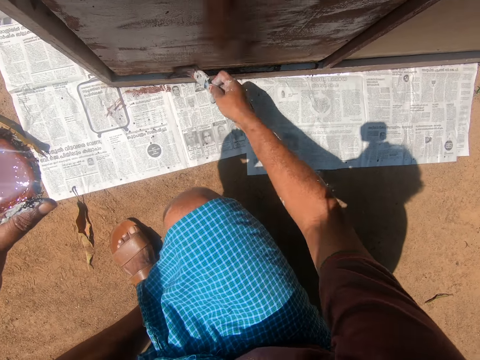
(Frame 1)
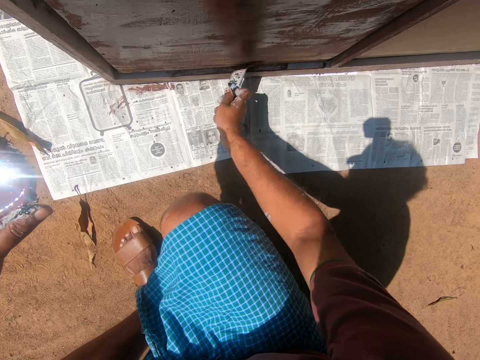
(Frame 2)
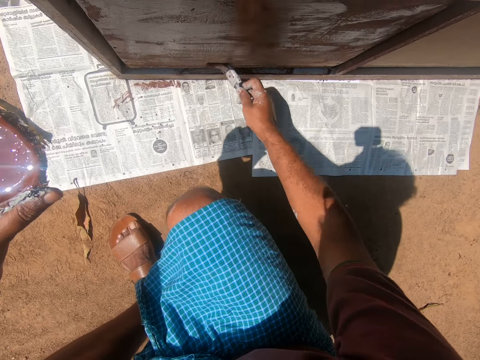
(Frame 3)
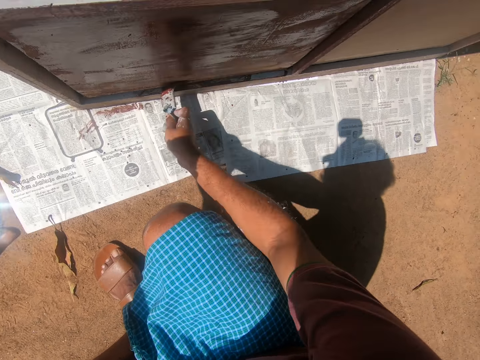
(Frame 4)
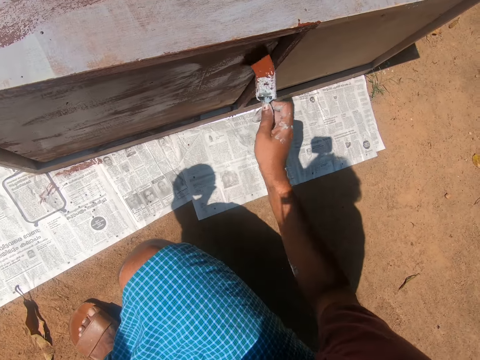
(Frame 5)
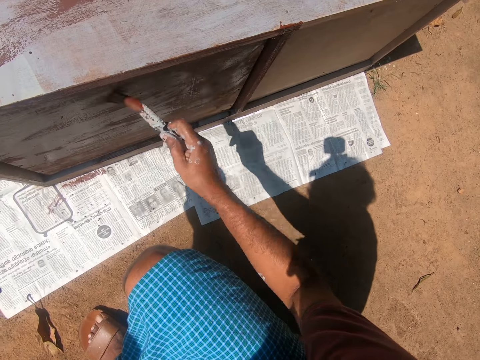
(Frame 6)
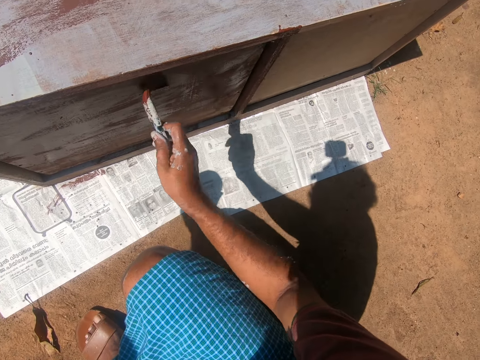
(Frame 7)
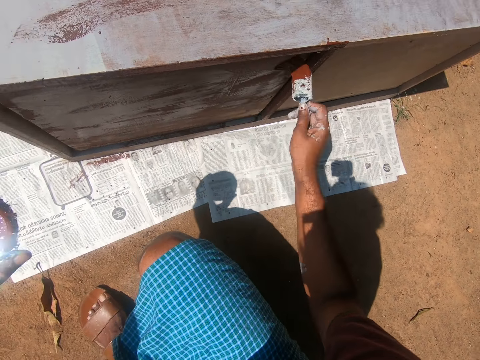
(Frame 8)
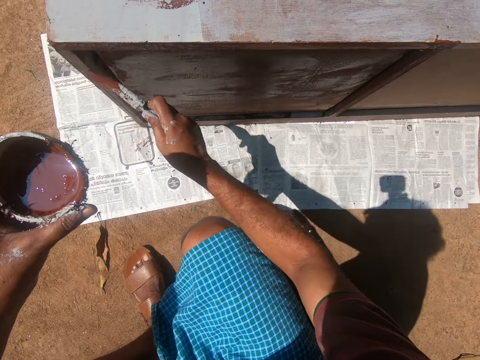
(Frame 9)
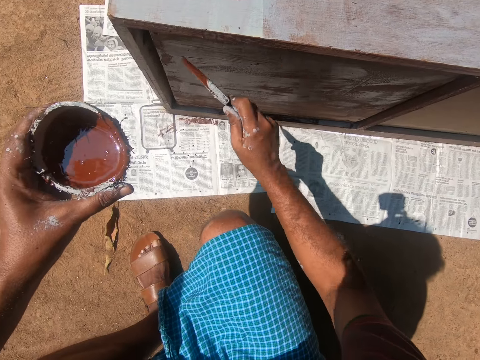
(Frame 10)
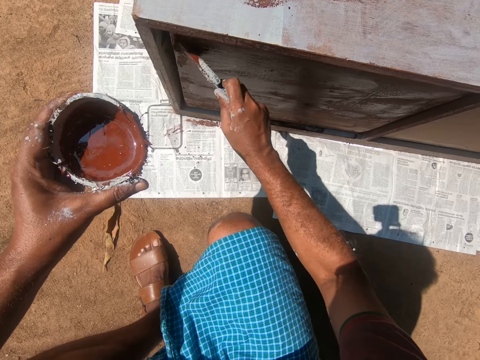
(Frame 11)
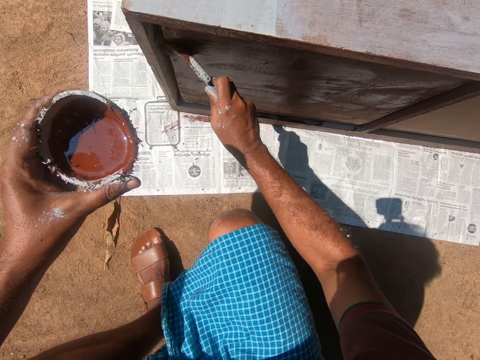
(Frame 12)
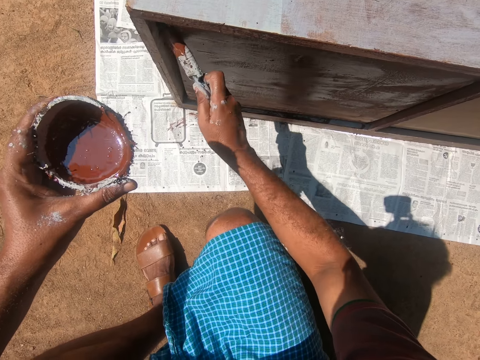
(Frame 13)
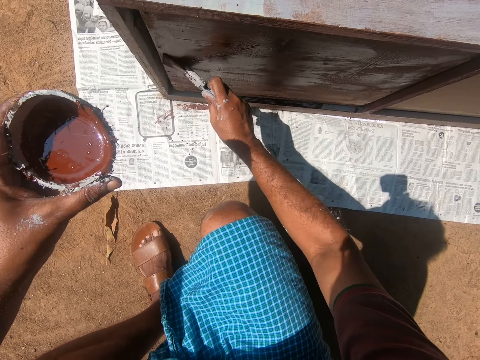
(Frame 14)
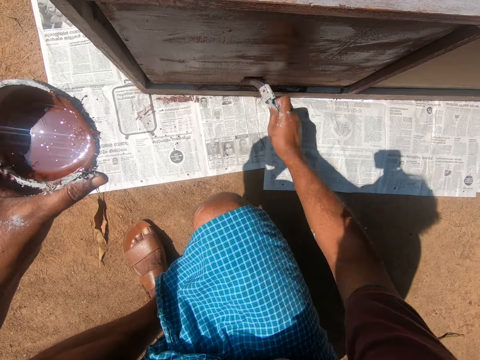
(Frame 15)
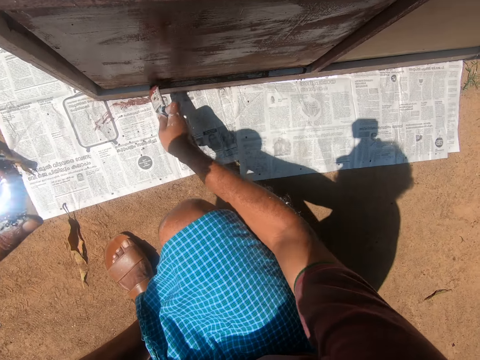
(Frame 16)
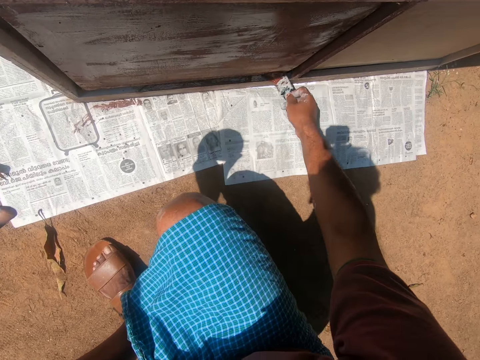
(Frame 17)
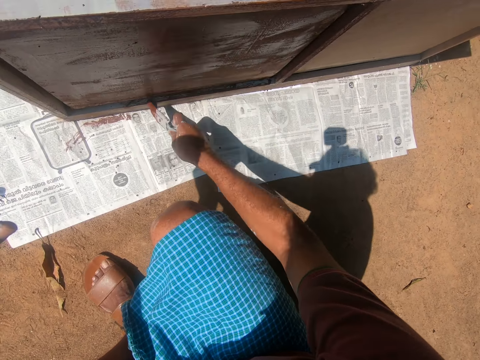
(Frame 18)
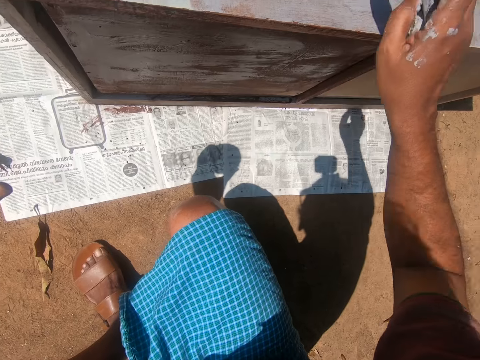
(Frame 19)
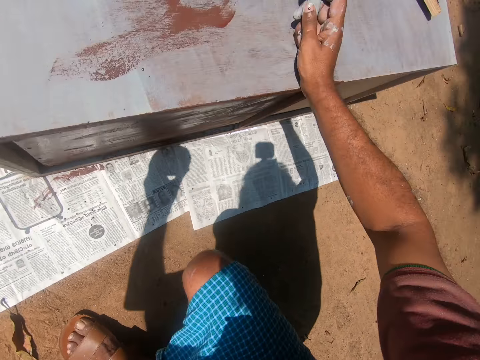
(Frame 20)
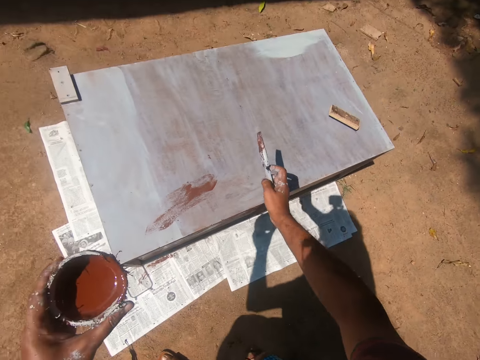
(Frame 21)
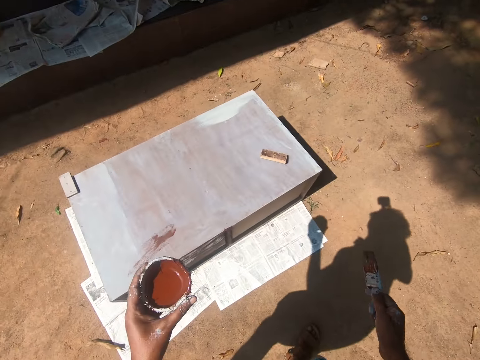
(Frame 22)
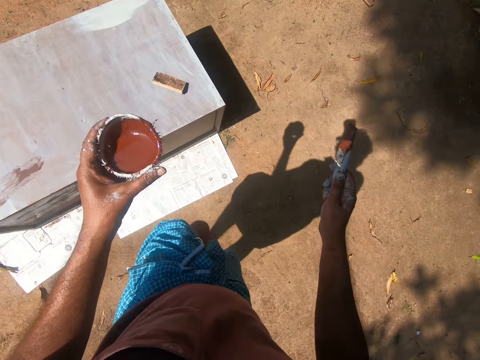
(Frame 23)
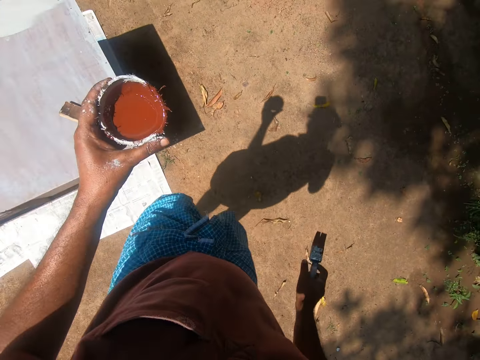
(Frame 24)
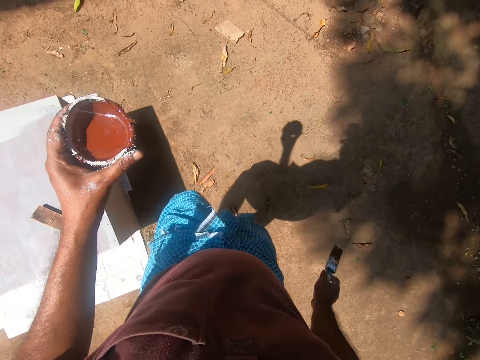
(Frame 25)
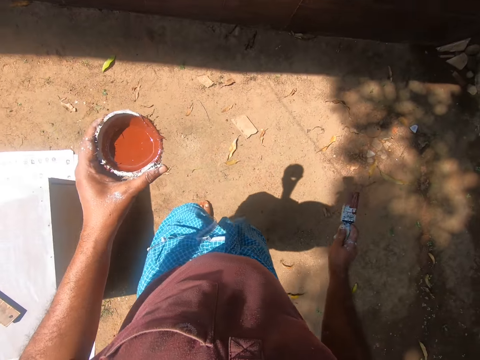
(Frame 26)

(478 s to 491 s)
The camera wearer swings his hand. He puts his right hand on the top of the drawer. He stands up, leans his hand on the cabinet, swings his hand, and walks on the ground towards a tiled step.

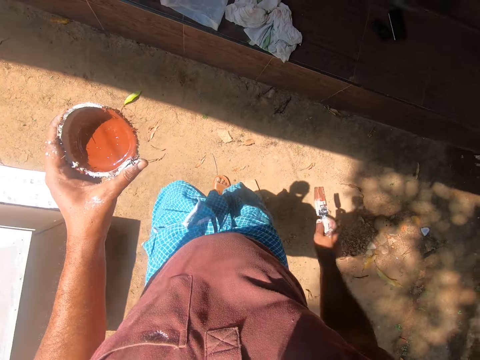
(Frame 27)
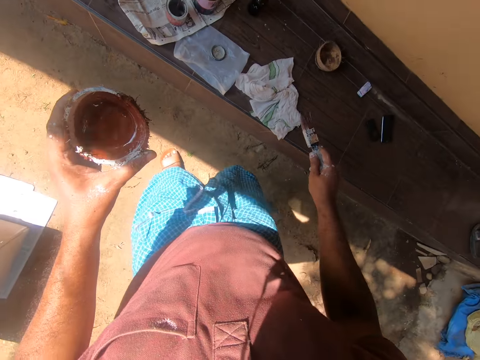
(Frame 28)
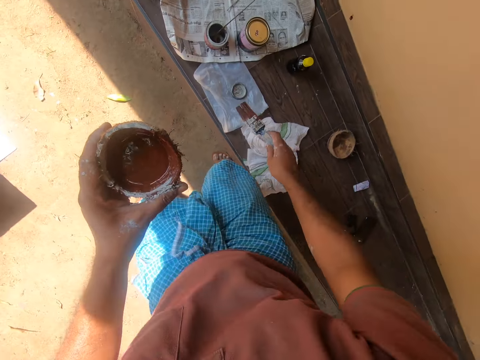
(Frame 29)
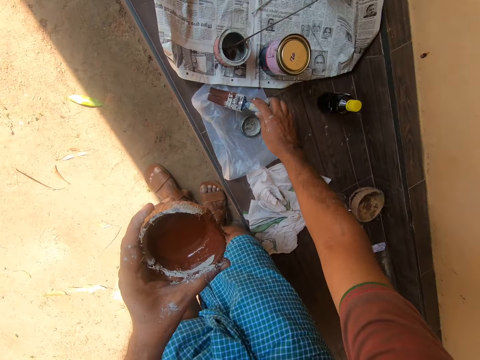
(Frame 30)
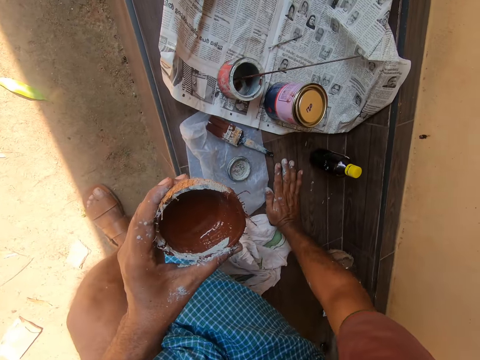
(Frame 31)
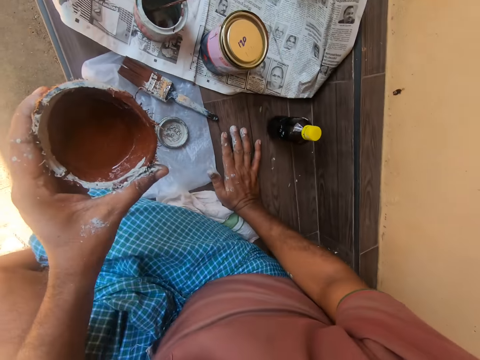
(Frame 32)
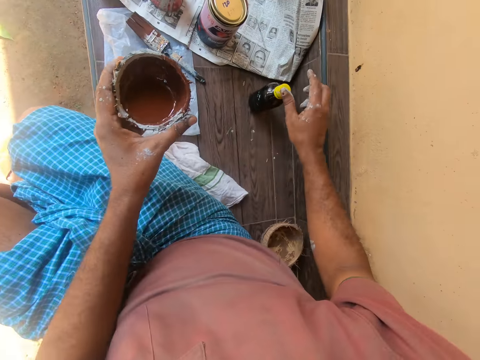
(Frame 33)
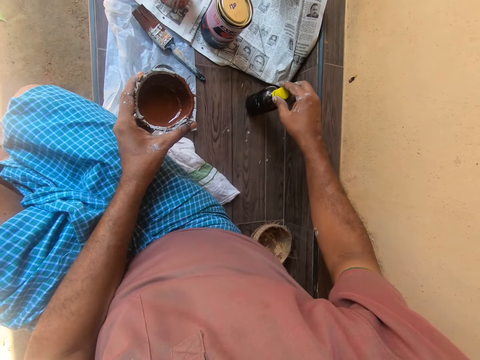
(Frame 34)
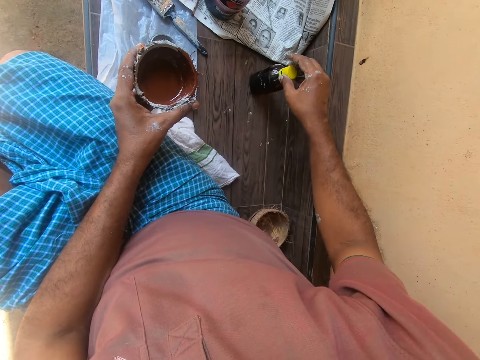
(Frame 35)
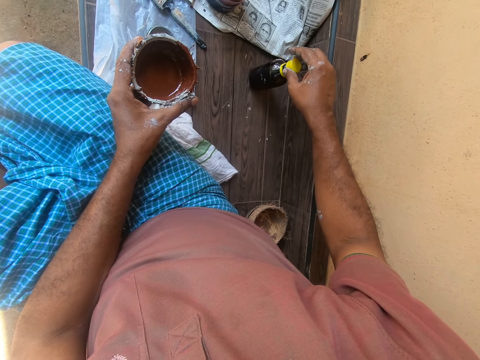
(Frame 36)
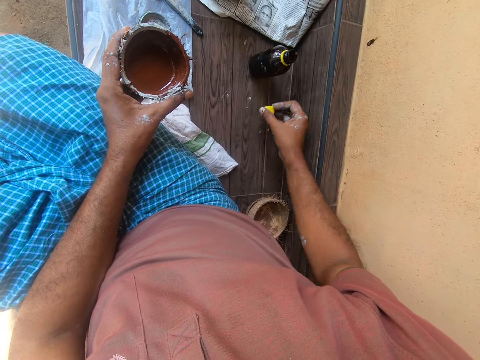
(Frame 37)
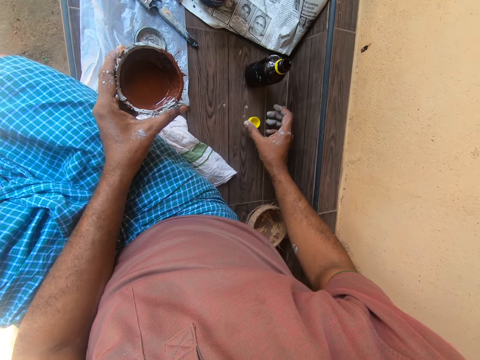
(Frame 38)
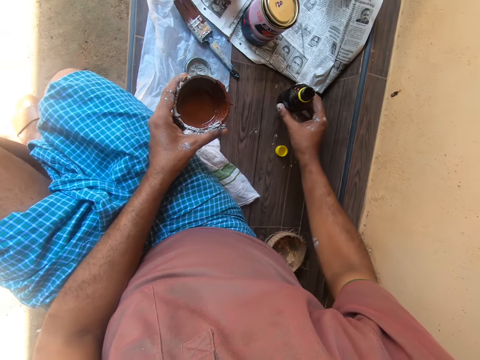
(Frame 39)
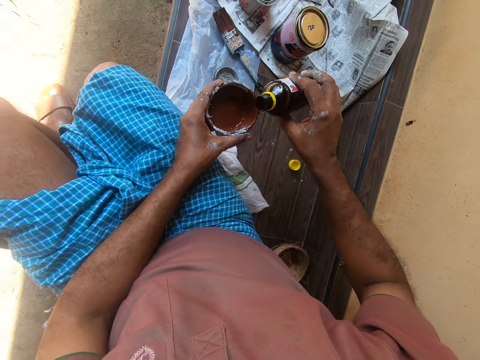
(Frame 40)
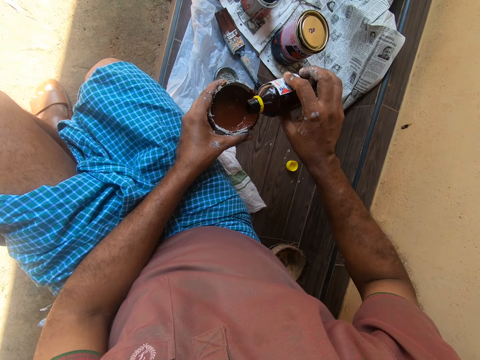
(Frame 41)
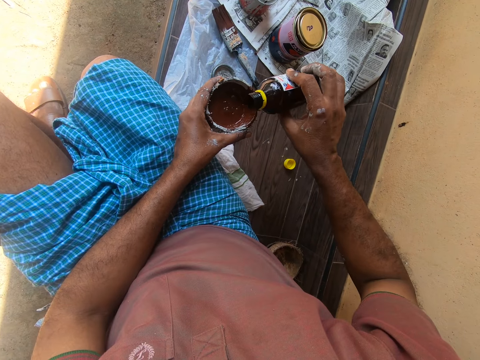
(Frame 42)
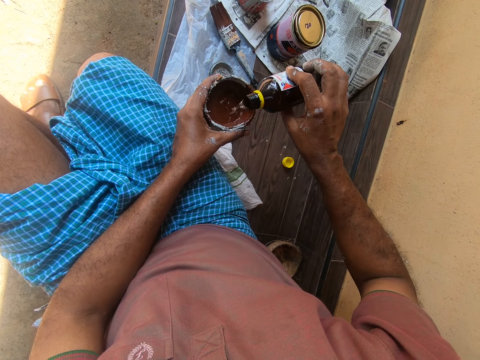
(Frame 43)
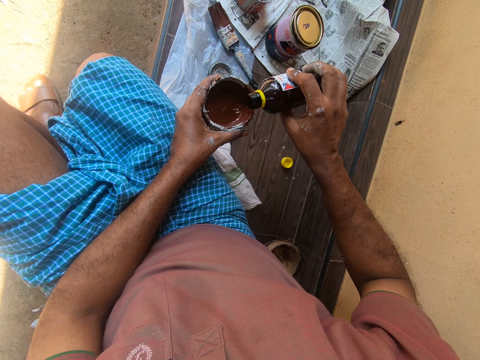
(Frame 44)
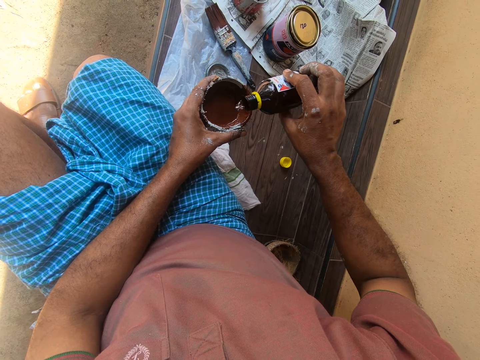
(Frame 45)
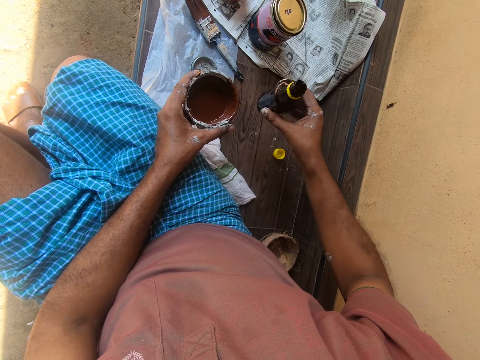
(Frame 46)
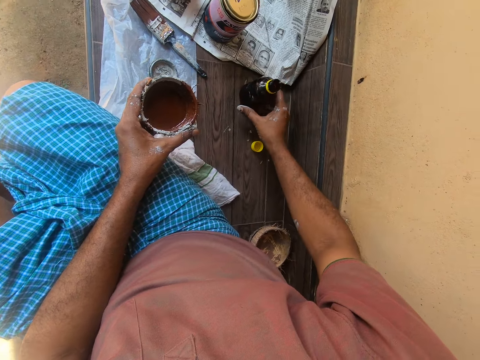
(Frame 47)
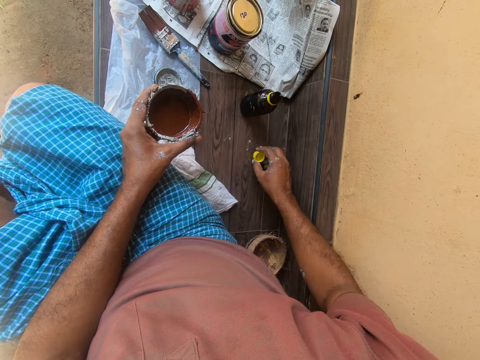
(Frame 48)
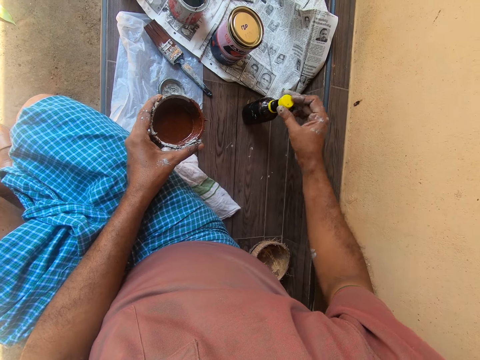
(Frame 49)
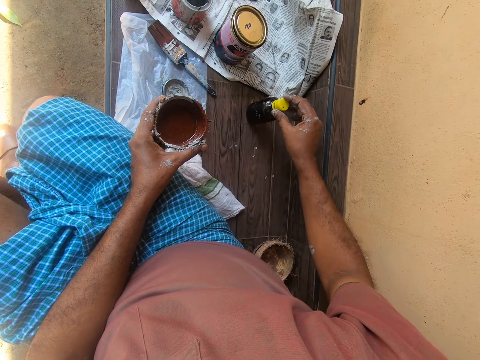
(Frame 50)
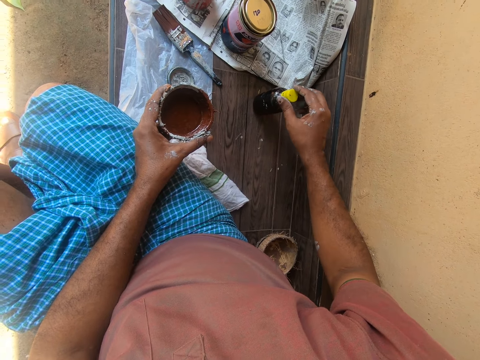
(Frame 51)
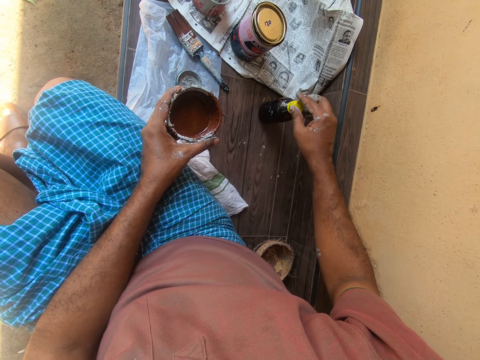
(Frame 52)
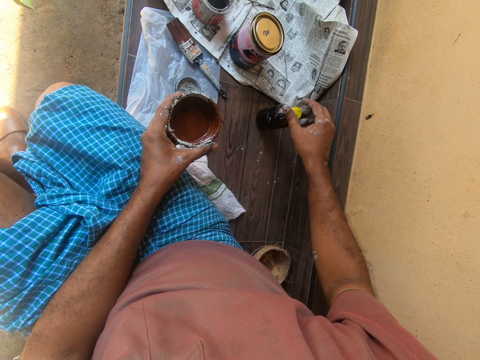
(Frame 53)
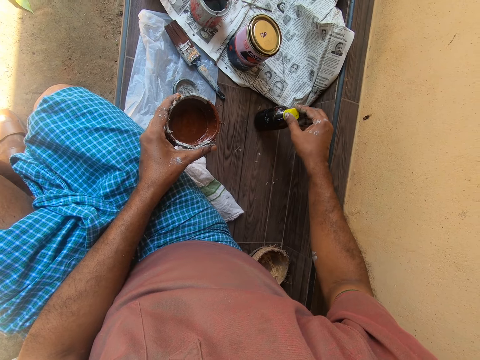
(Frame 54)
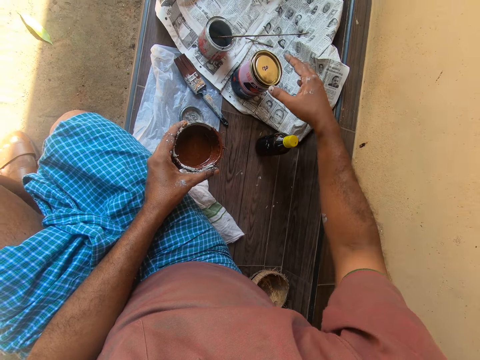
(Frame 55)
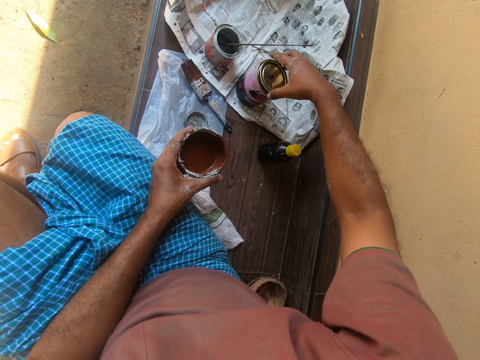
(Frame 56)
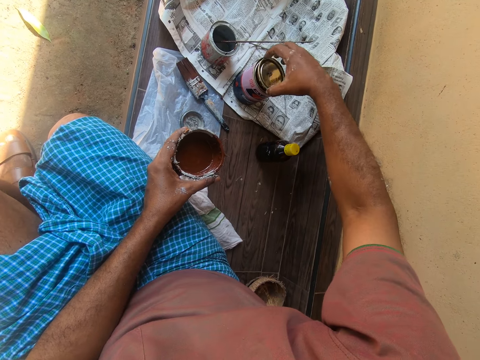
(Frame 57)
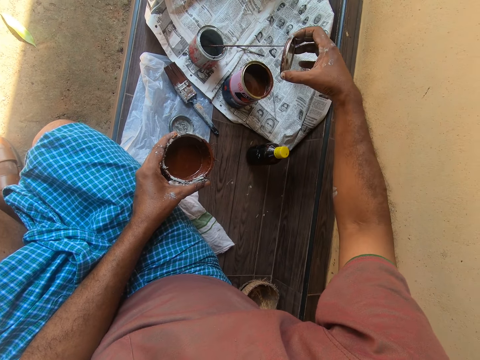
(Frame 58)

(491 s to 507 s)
The camera wearer drops the paint brush on a plastic bag on the tiled step or bench. He puts his hand on the tiled step and swings his hand. He sits on the tiled step and swings his hand. He opens a paint thinner bottle with his right hand. He swings his hand, puts the bottle cap on the bench, and swings his hand. He picks up the paint thinner bottle from the top of the tiled step. He pours thinner from the paint thinner bottle into the painting bowl. He drops the paint thinner bottle on the top of the tiled step and swings his hand. He picks the bottle top. He covers the paint thinner bottle with the bottle cap with his right hand. He swings his hand. He pulls out the lid of a can of paint with his right hand.
